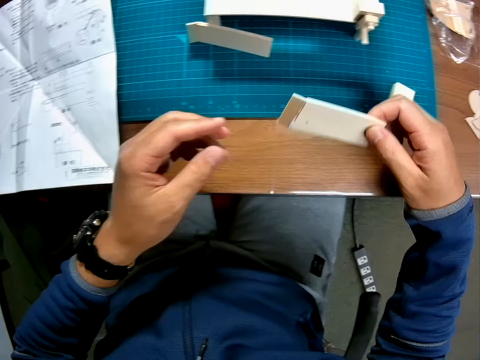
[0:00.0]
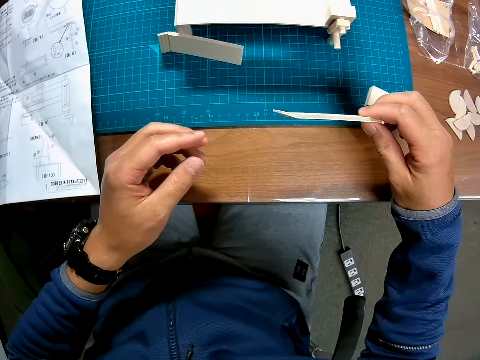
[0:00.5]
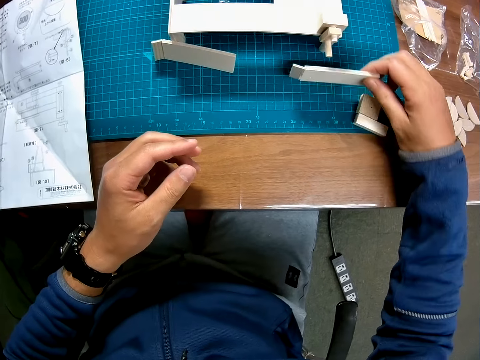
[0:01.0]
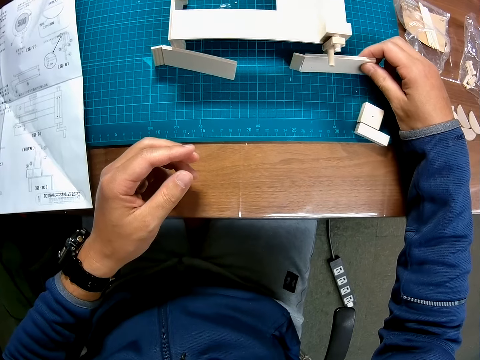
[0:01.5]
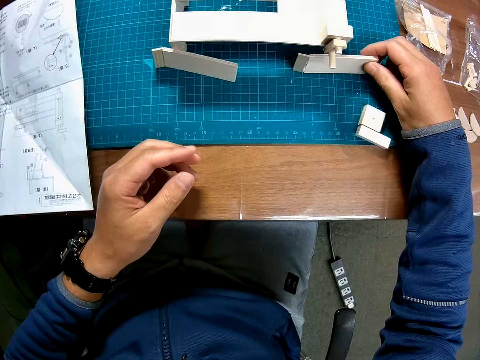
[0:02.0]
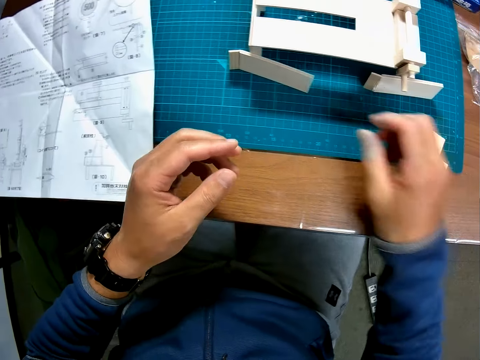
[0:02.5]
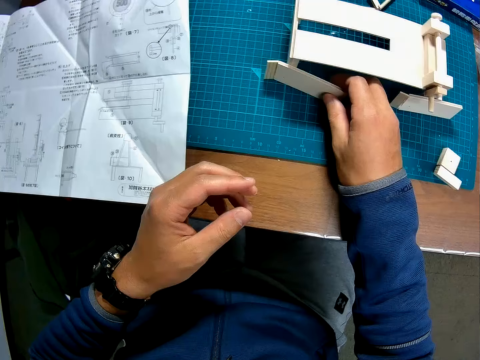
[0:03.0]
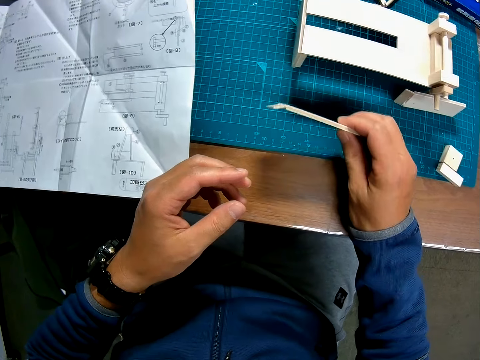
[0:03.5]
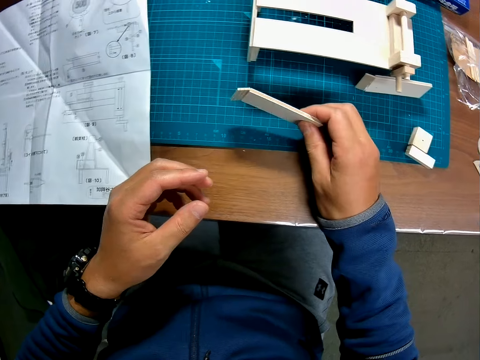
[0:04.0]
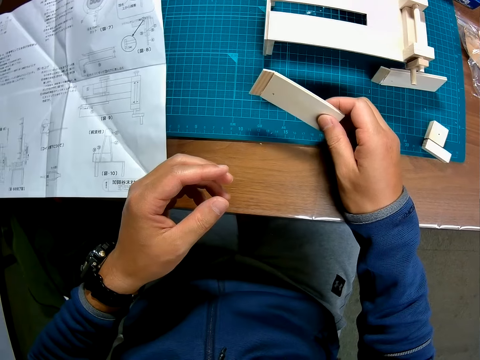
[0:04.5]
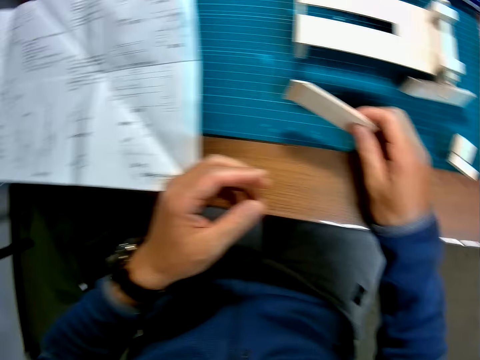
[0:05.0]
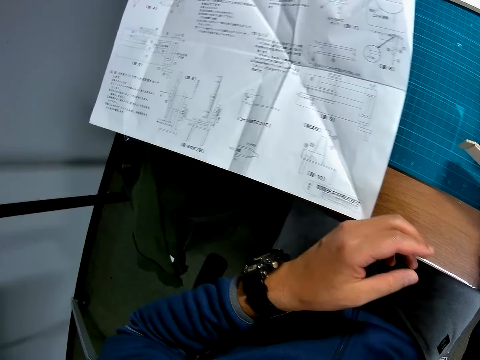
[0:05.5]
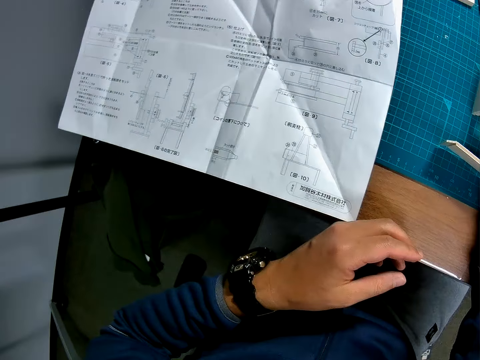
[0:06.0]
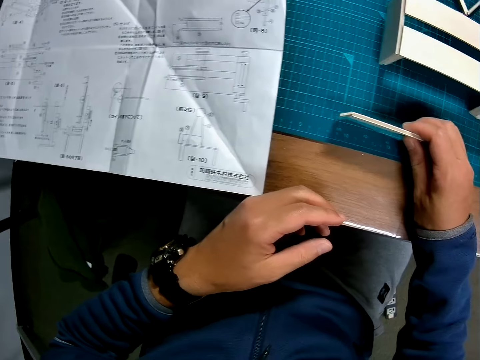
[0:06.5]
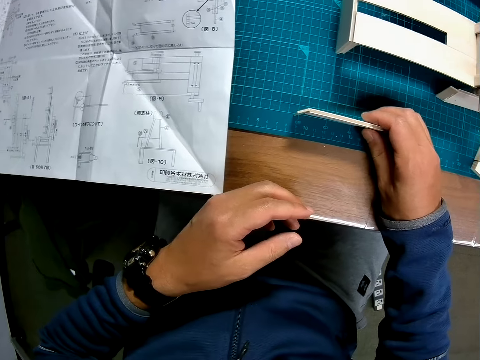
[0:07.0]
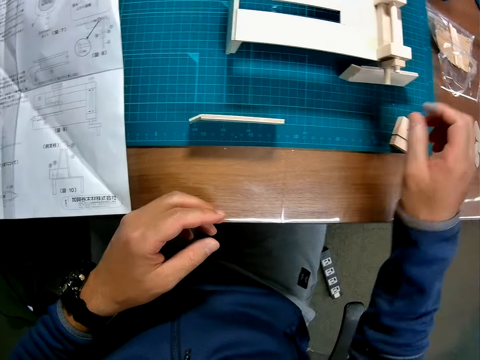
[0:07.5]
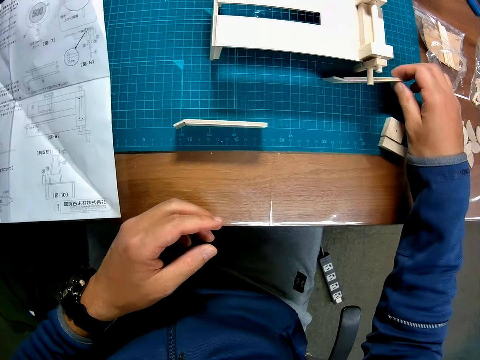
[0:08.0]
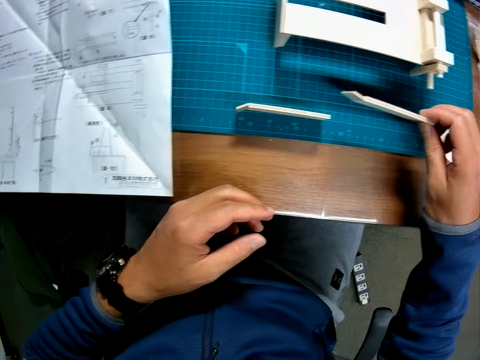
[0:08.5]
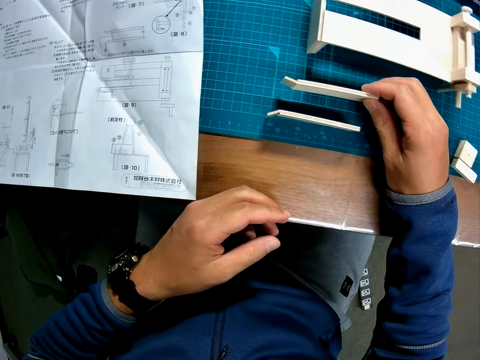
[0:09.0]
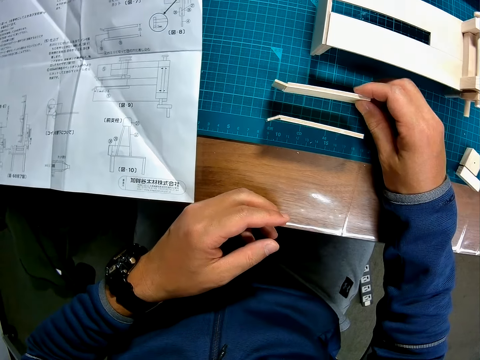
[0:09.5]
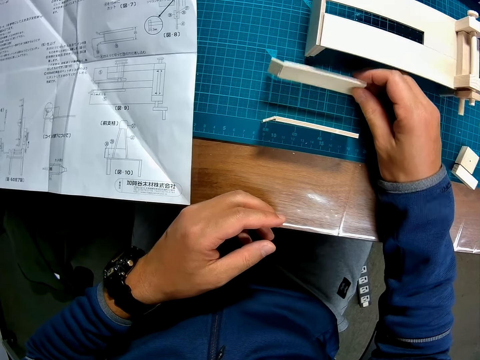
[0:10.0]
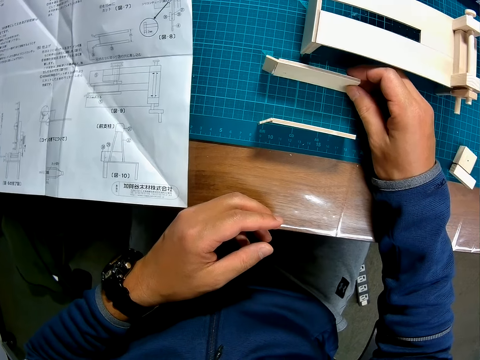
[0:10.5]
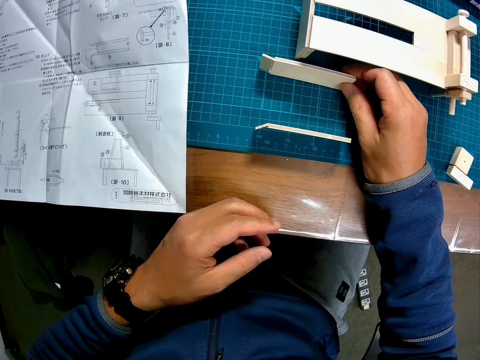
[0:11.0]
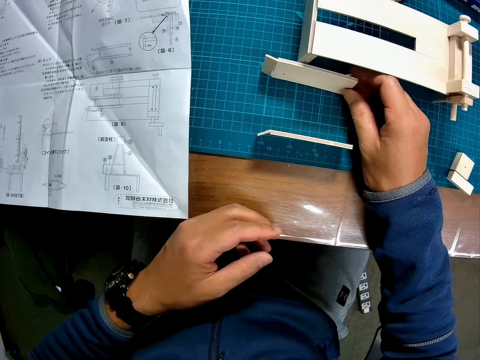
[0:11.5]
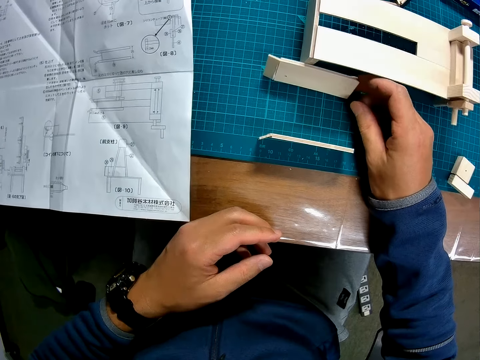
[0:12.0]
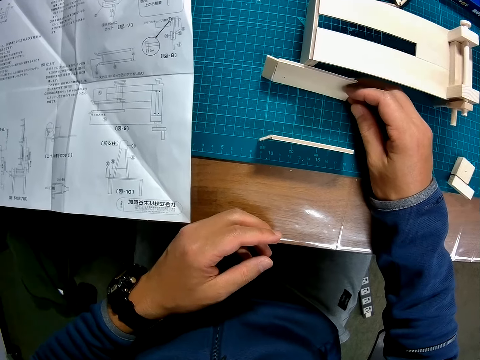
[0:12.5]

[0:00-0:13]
The camera wearer is at a table. They hold a piece of wood and place the wood on the table. They take another piece of wood and hold the wood in hand. They look at a paper manual. They place the wood on the table. They take another piece of wood and place the wood on the table.

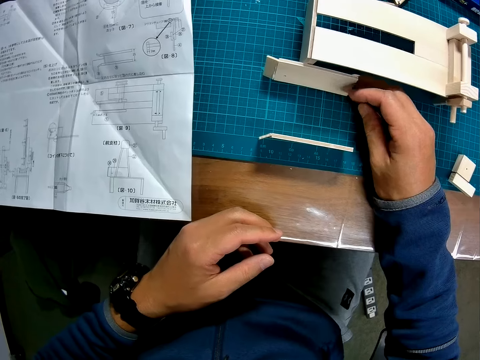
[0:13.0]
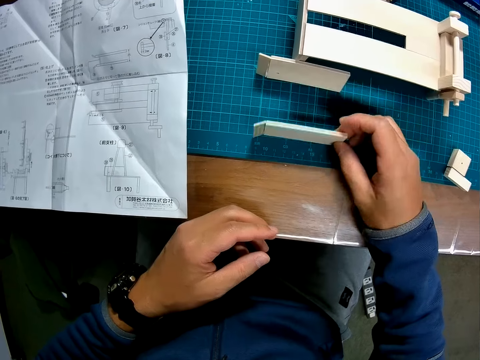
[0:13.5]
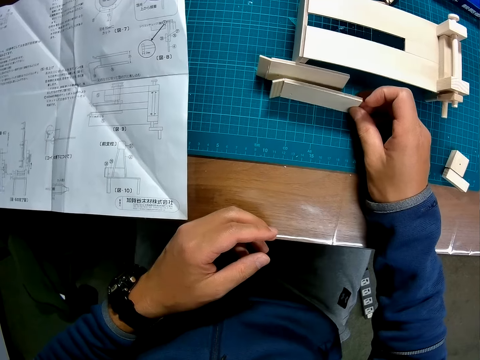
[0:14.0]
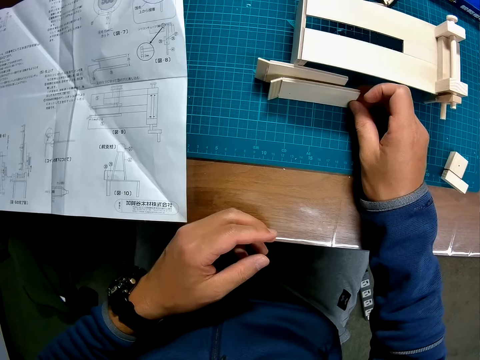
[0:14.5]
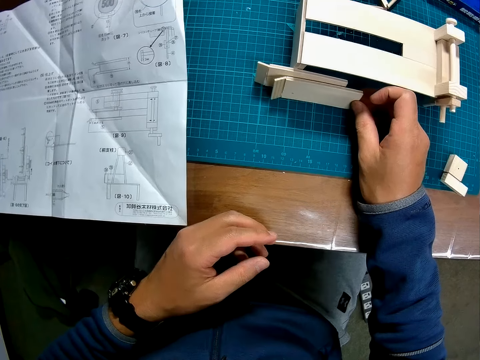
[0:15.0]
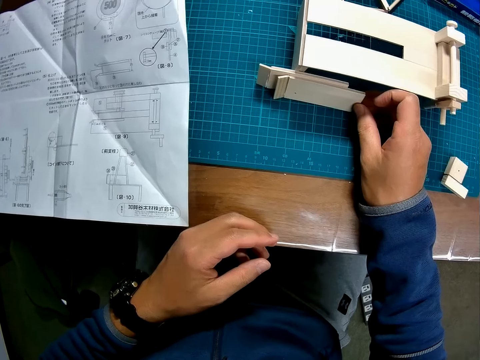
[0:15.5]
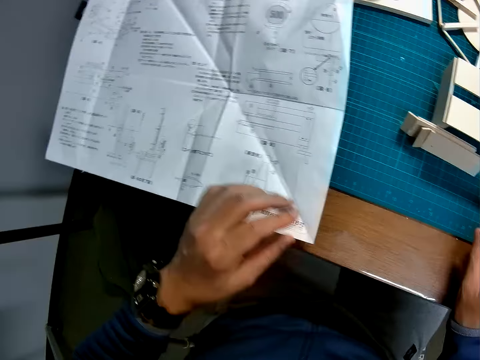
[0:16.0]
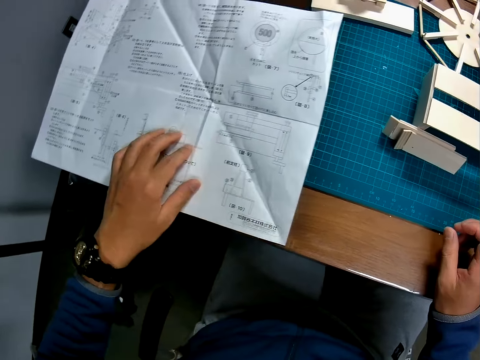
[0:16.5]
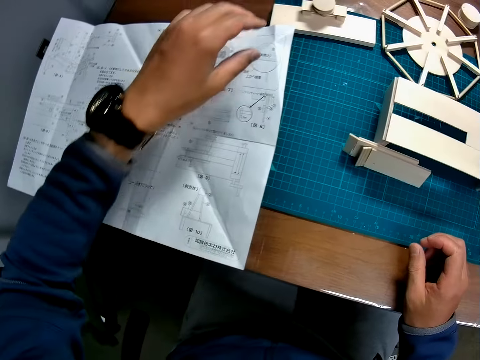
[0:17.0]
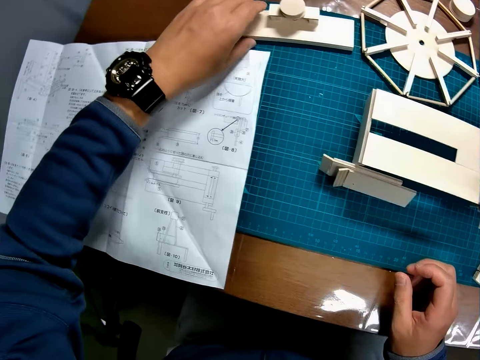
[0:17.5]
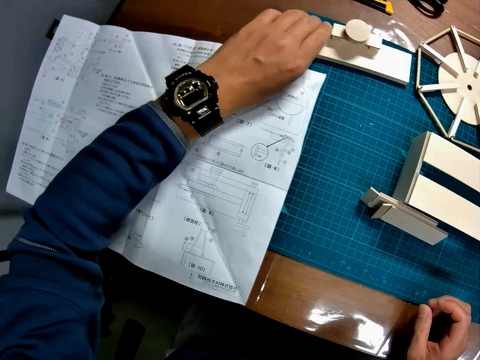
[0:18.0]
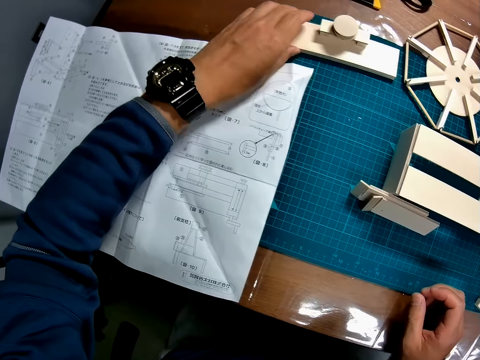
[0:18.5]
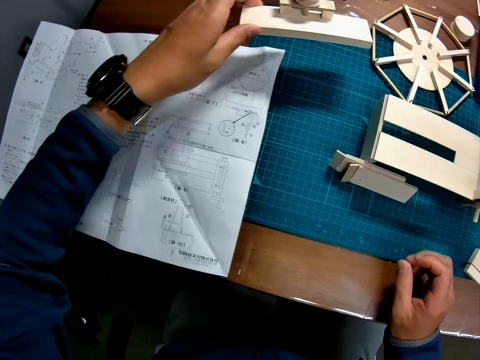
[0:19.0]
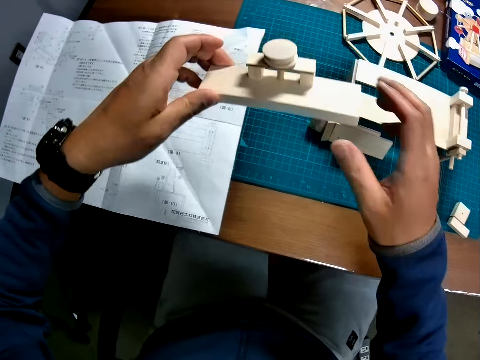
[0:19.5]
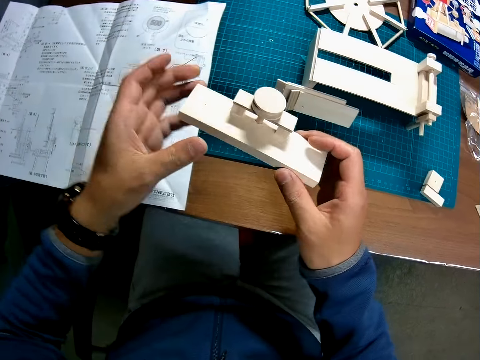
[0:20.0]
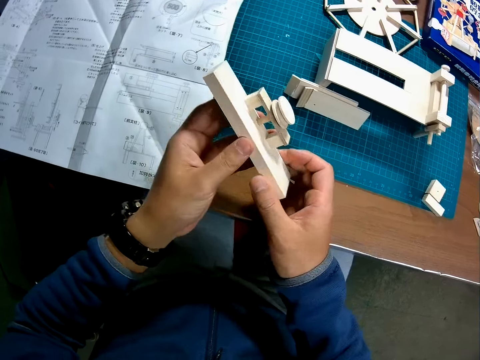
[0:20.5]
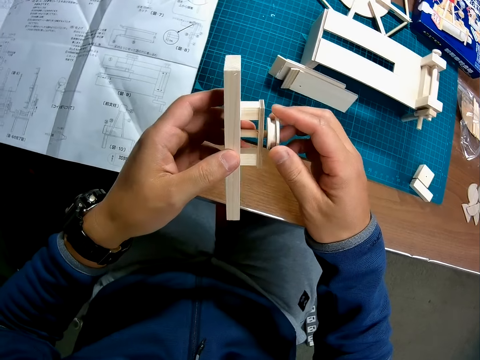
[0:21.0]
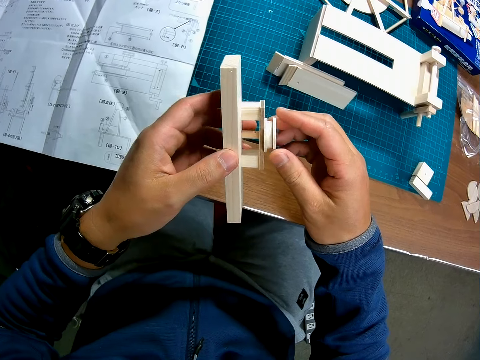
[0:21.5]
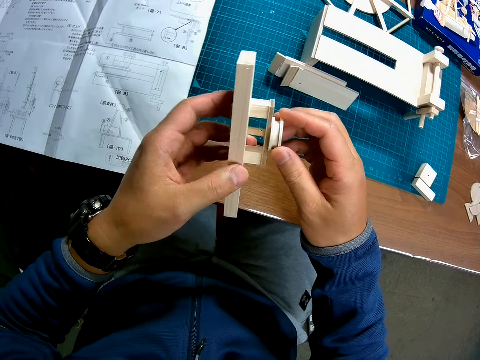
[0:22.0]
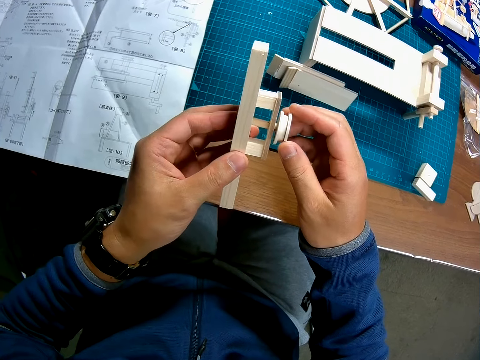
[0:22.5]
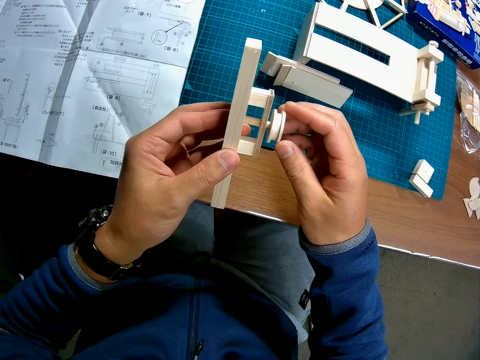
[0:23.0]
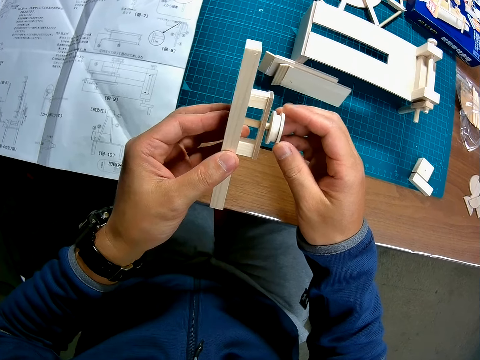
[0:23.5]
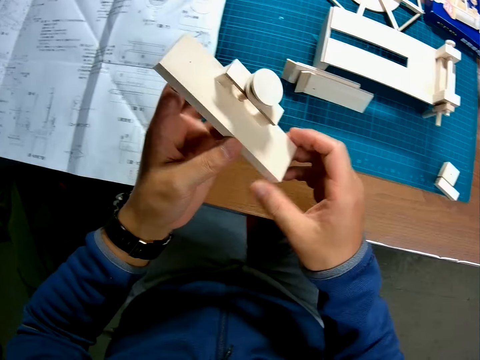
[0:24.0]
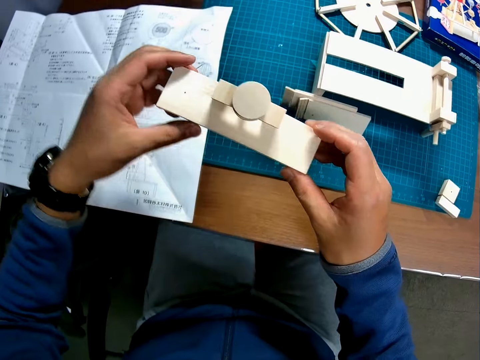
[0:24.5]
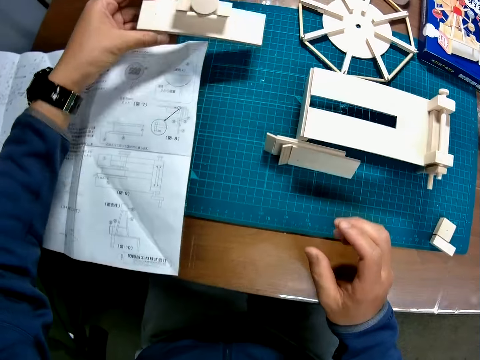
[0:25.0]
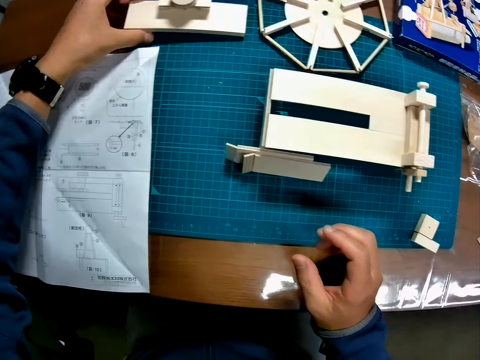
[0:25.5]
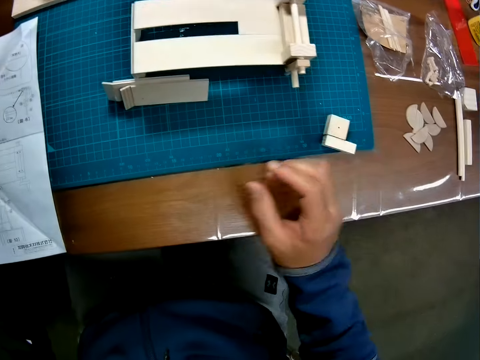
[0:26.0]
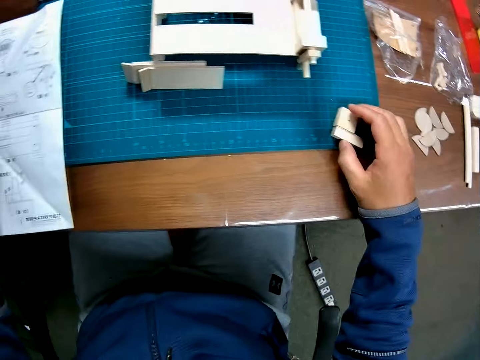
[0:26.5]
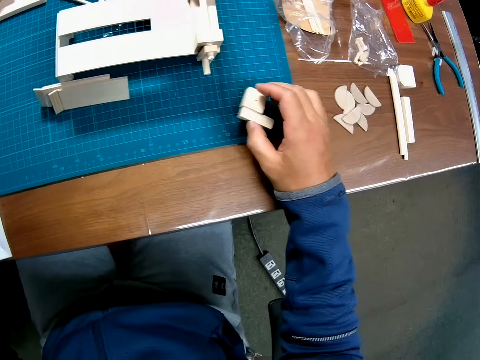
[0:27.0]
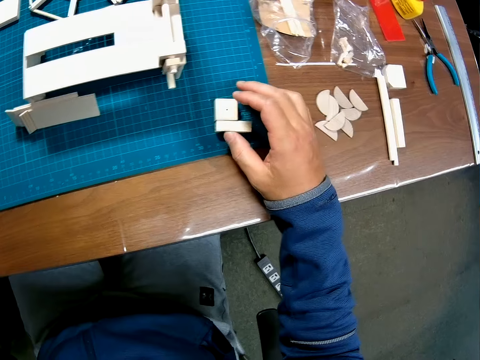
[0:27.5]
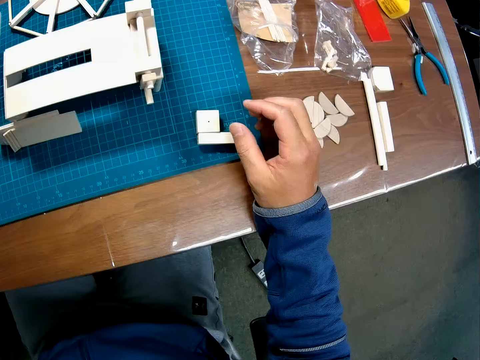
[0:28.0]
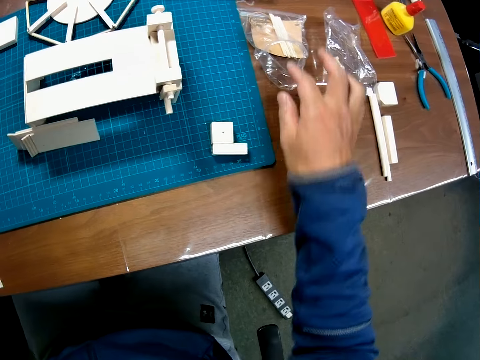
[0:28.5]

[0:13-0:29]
The camera wearer moves a wood piece close to another wood piece. They arrange the woods on the table. They touch the paper manual. They hold a paper on the table. They take a handcraft or woodwork from the table and hold the handcraft in hand. They adjust the woodwork. They place the handcraft on the table. They move other wood pieces on the board. They grab a piece of wood from the table and place the wood on the table.
